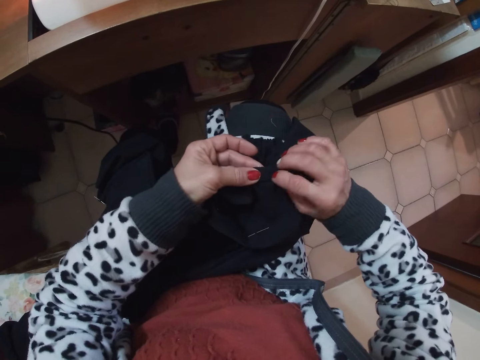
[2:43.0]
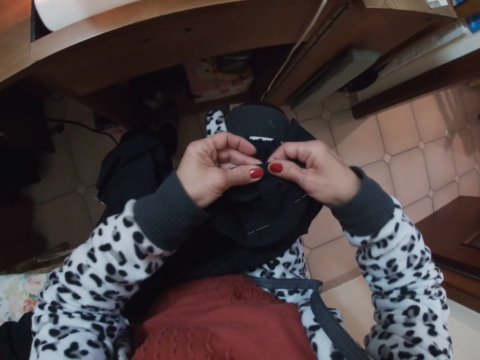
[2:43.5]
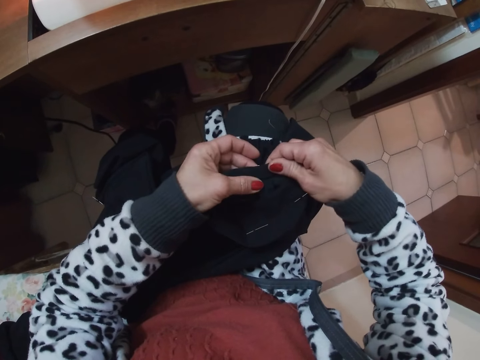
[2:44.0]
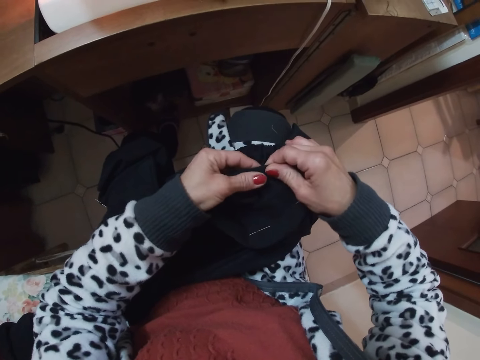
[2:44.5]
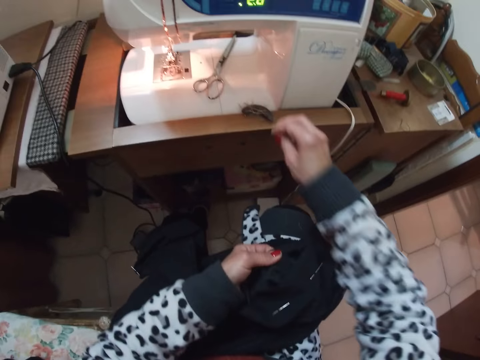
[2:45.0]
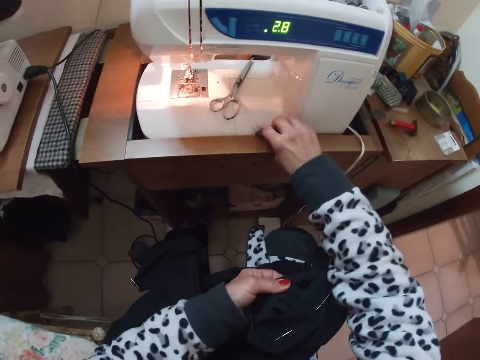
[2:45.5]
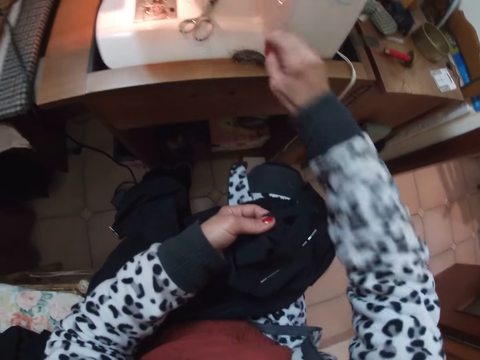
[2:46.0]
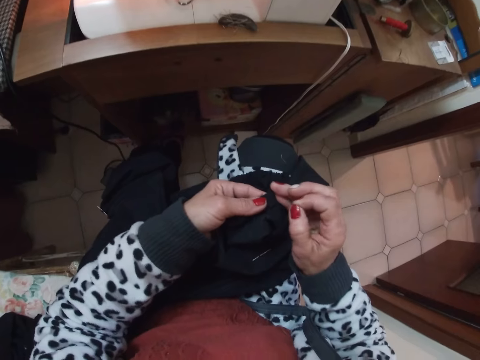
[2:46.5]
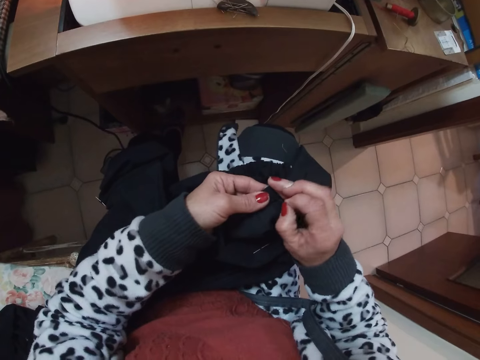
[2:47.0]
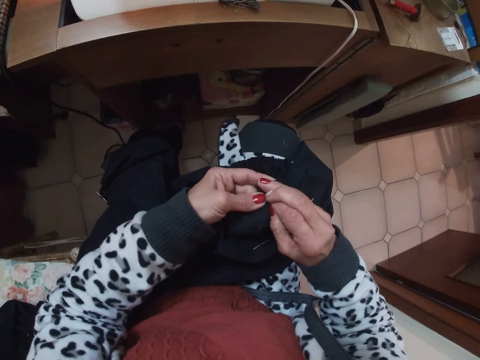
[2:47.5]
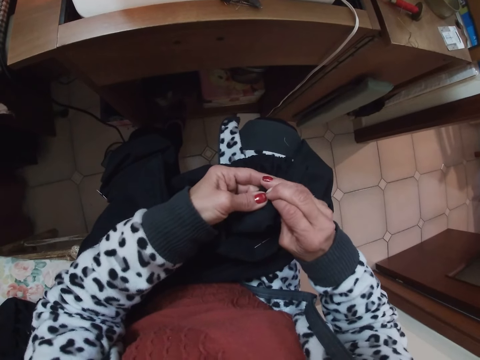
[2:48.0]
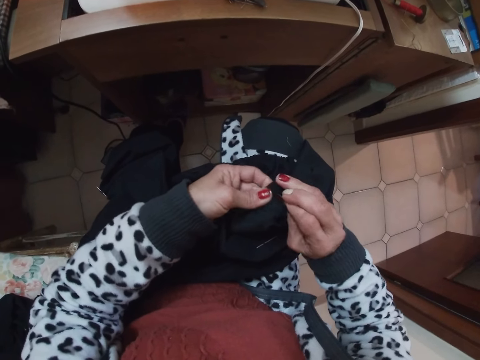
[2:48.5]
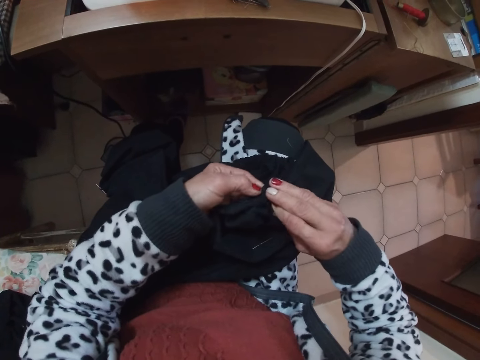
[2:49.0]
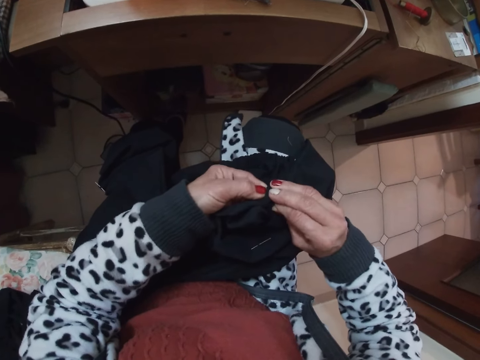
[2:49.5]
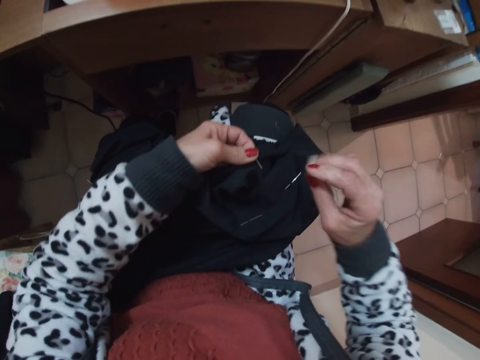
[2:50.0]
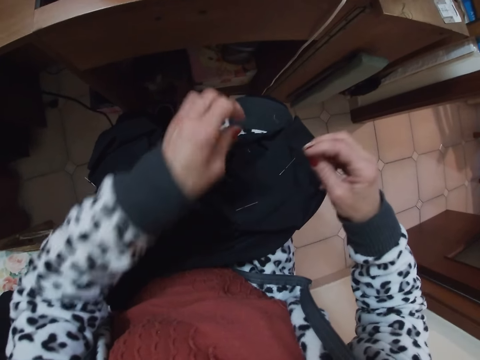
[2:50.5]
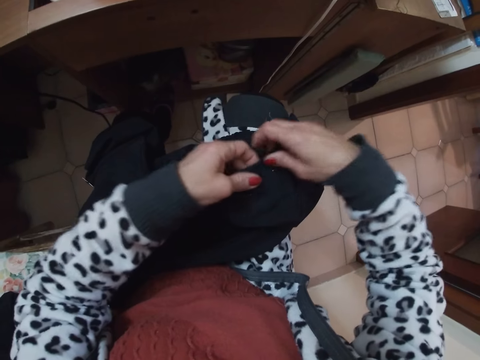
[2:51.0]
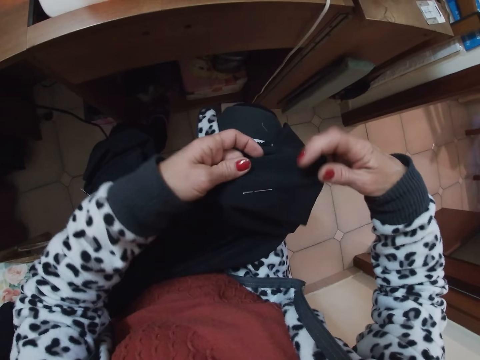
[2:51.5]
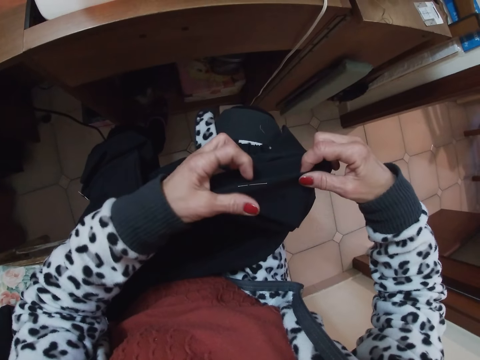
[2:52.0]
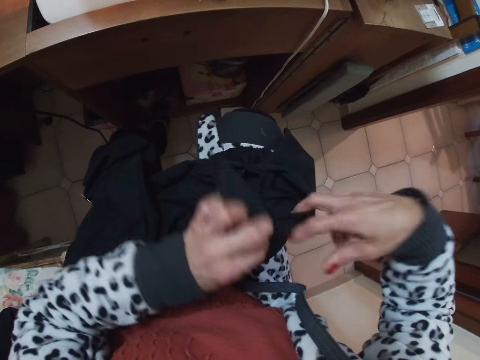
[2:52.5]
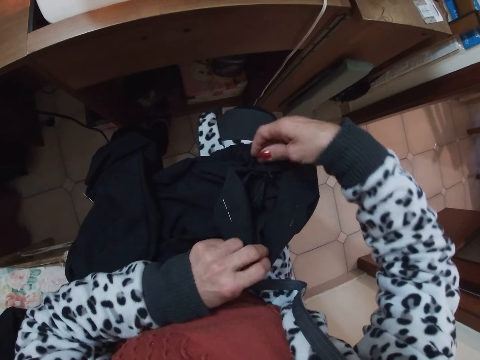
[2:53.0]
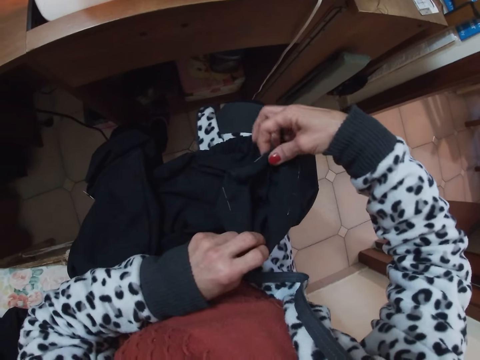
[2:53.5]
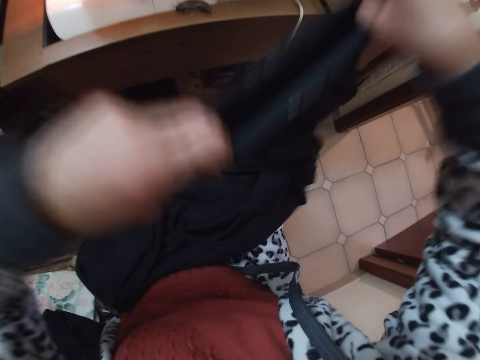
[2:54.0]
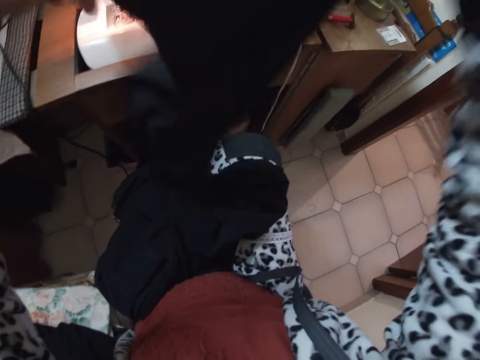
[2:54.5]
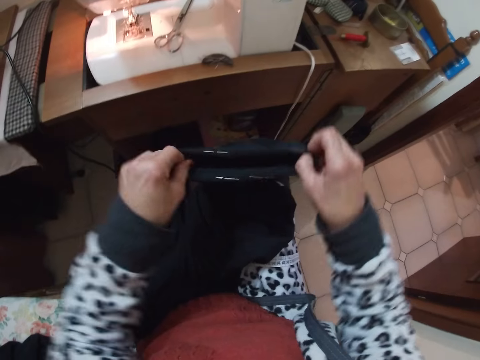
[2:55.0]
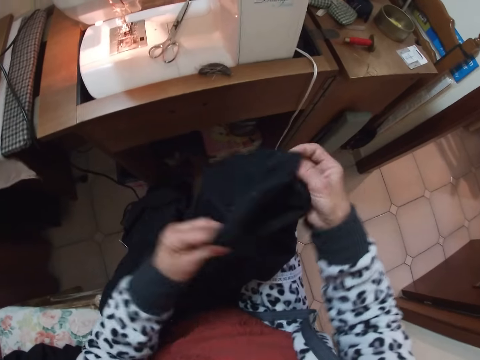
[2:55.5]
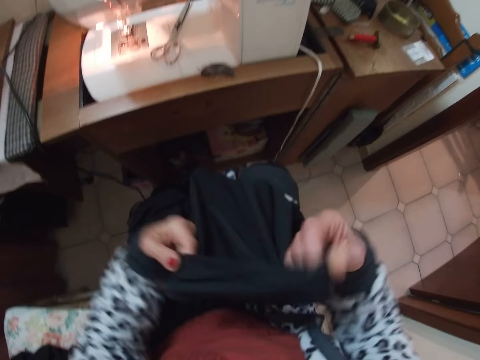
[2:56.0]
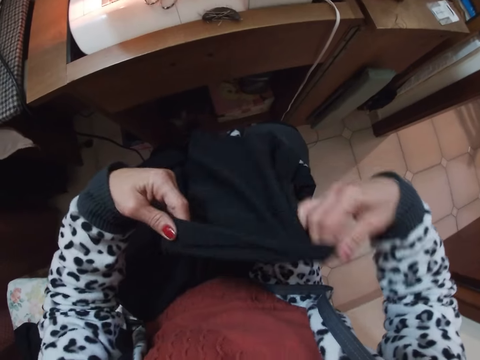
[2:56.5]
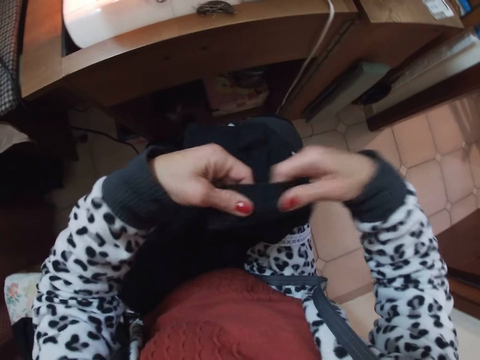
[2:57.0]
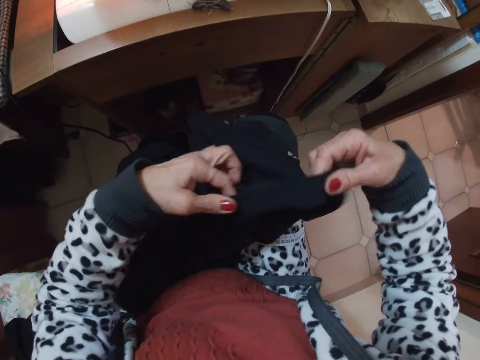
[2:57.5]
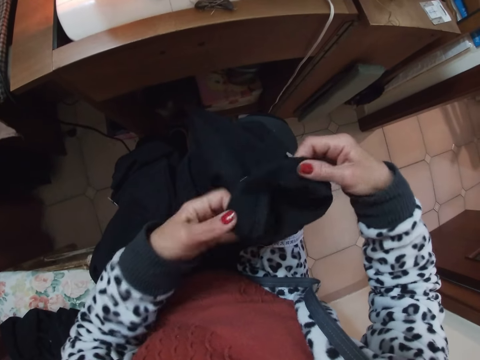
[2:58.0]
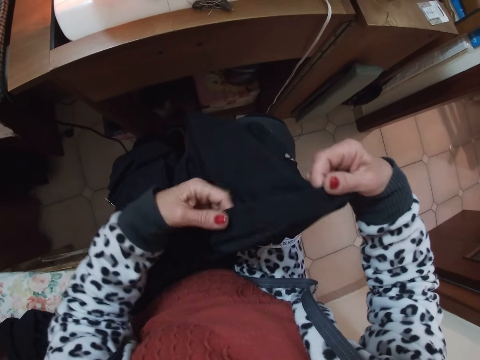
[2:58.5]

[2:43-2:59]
The camera wearer removes a pin from the magnet with her right hand. She pins the cloth on her laps with her right hand. She stretches the cloth. She bends another edge of the cloth with her two hands. She raises the cloth with her two hands from her laps. She folds the cloth. She turns the inside of the cloth out with her two hands.

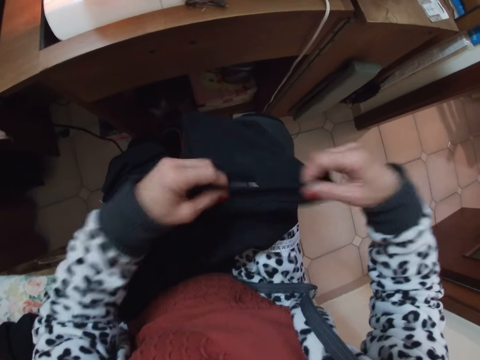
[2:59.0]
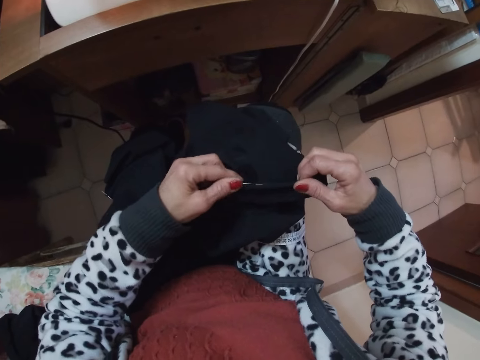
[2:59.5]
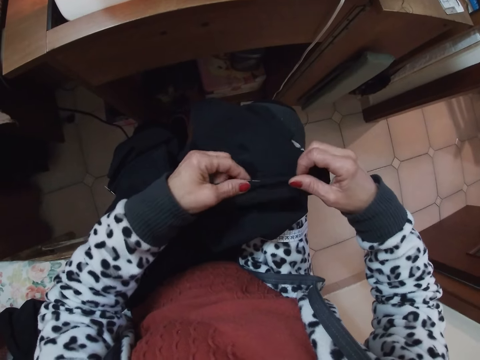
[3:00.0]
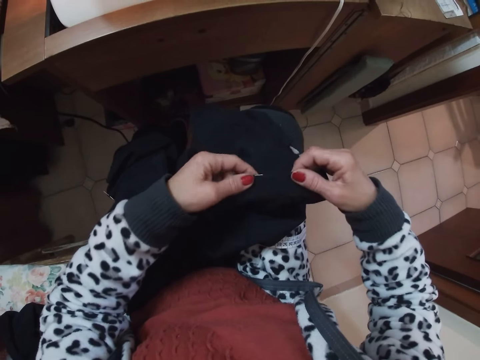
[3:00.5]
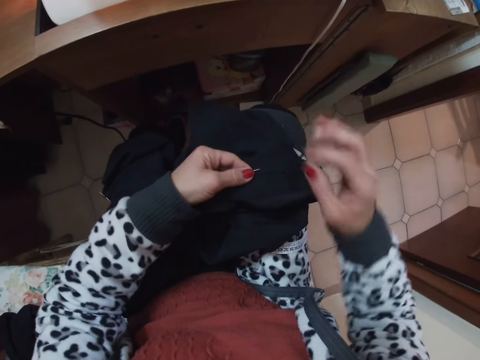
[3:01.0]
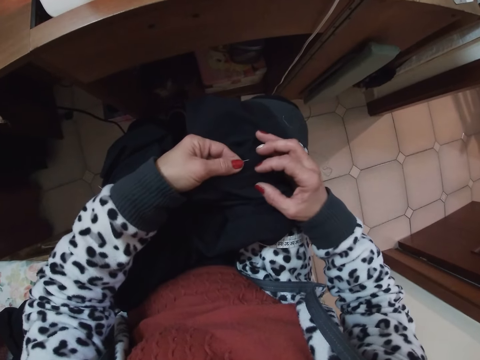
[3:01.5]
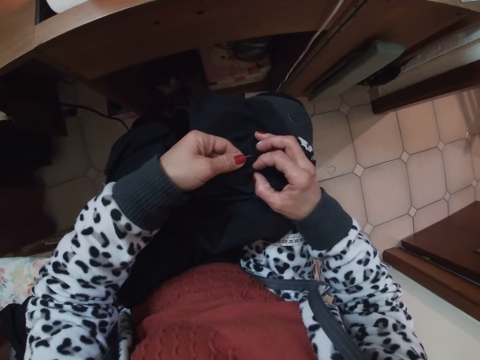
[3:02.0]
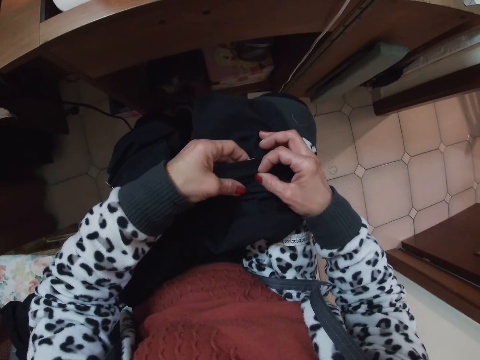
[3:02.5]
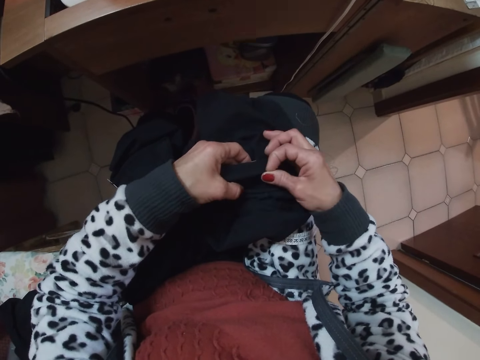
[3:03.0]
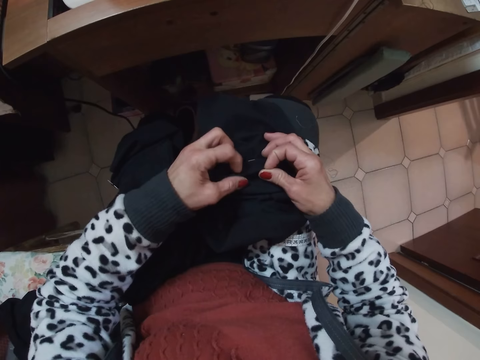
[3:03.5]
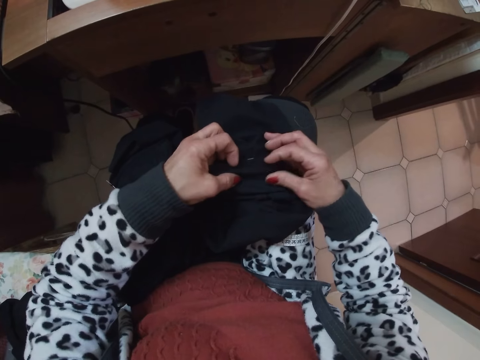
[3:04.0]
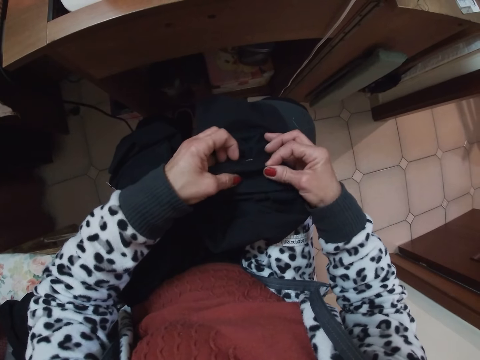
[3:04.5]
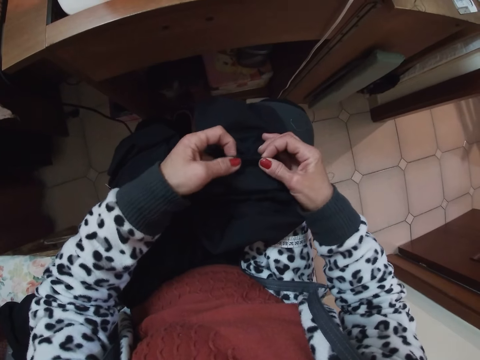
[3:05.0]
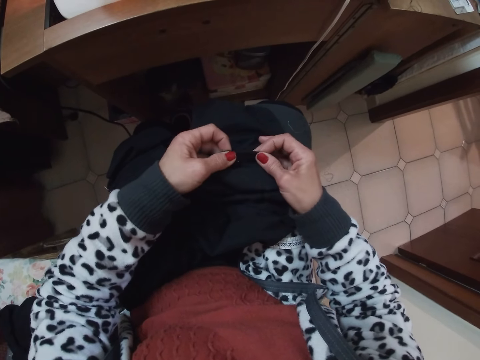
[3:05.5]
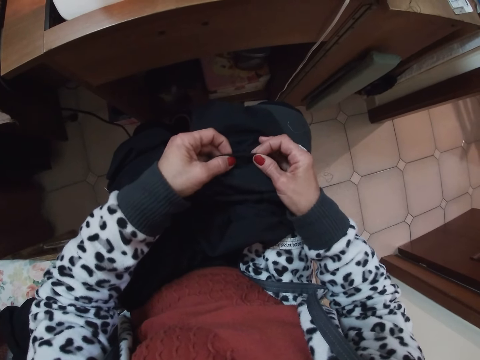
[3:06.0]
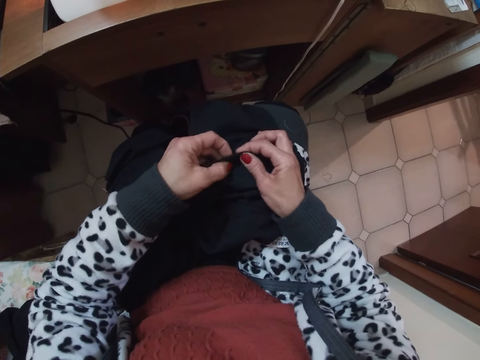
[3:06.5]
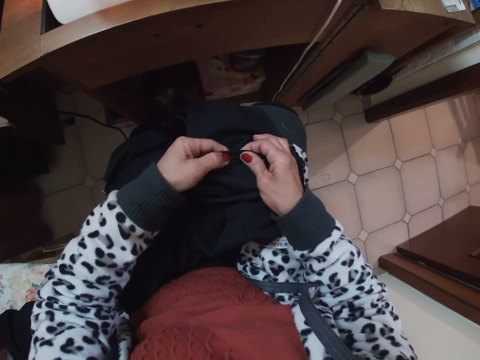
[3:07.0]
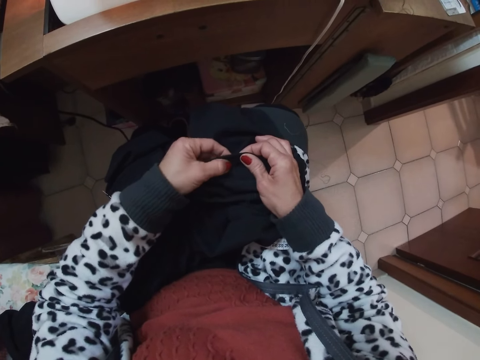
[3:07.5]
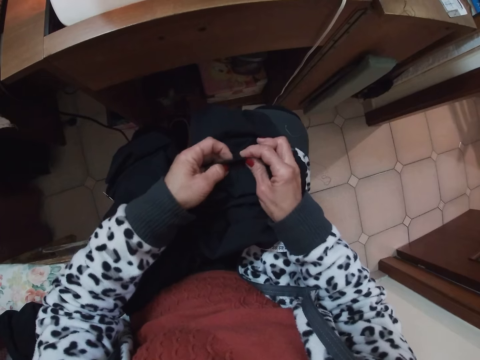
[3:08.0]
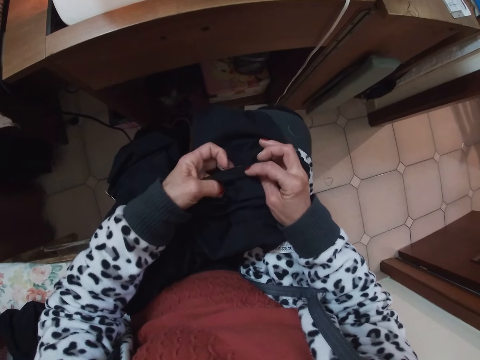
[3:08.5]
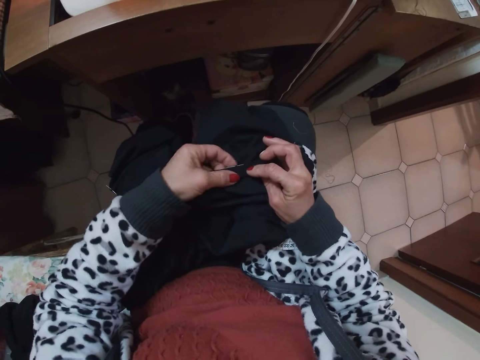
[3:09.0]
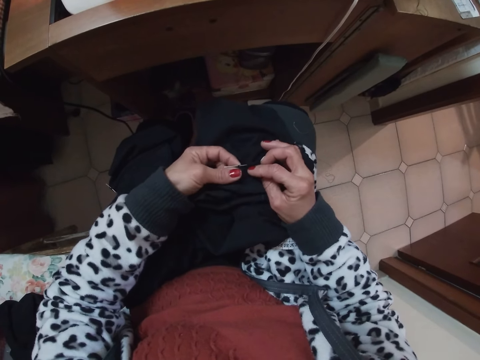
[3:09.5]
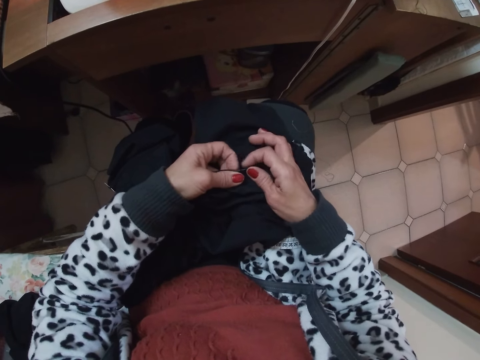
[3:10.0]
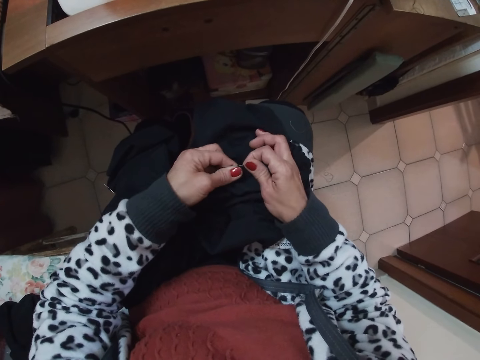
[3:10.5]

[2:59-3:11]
The camera wearer arranges the edges of the cloth with her two hands. She bends the edge of the cloth with her two hands.
